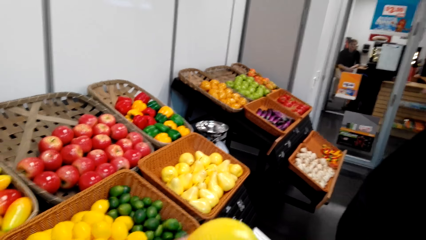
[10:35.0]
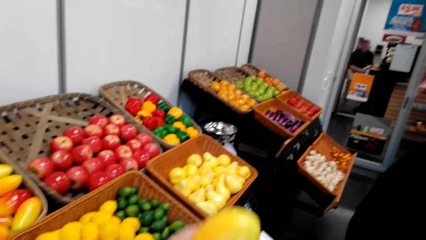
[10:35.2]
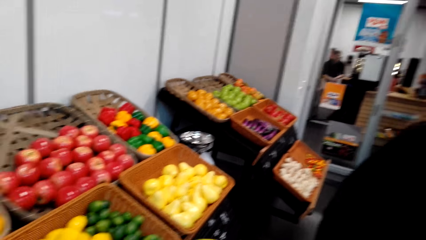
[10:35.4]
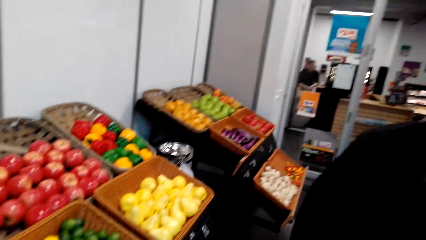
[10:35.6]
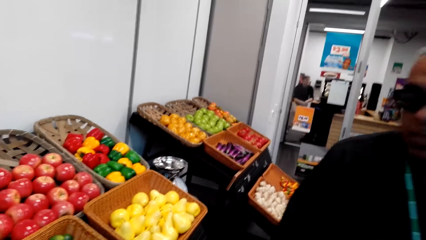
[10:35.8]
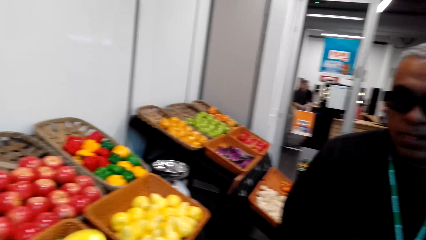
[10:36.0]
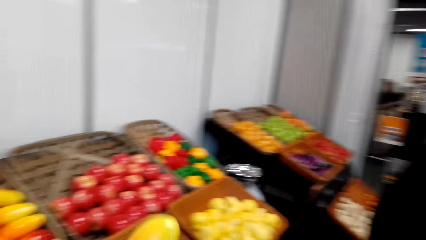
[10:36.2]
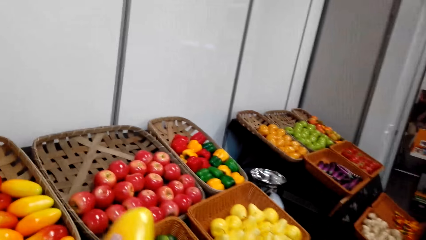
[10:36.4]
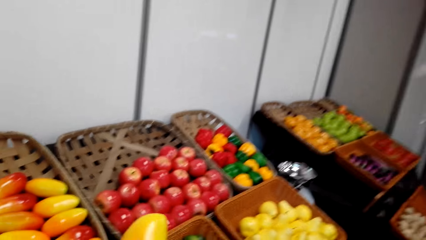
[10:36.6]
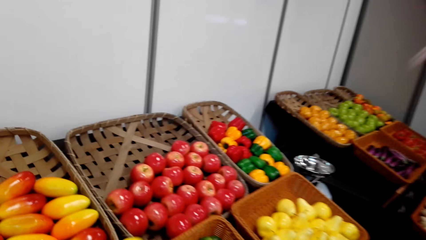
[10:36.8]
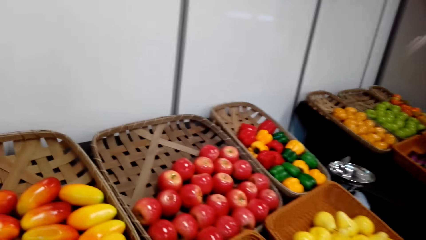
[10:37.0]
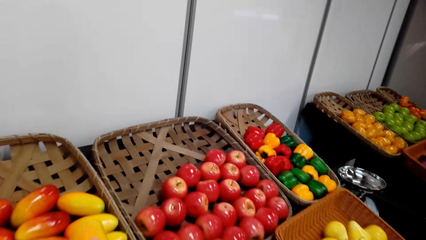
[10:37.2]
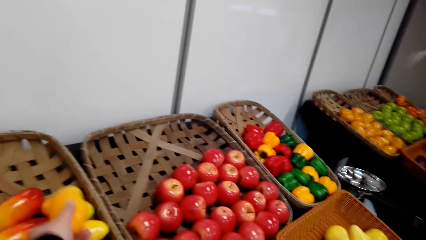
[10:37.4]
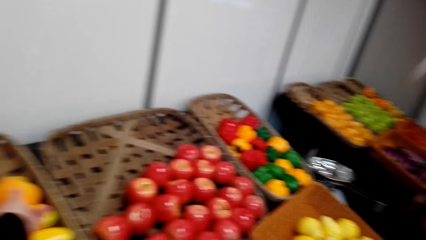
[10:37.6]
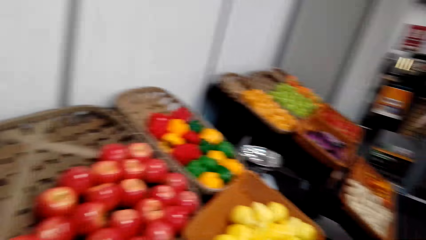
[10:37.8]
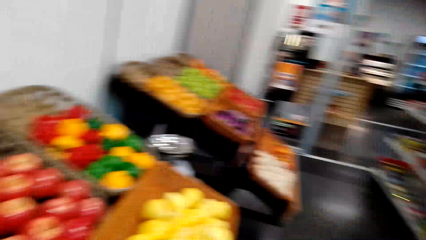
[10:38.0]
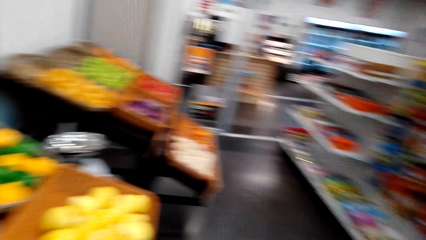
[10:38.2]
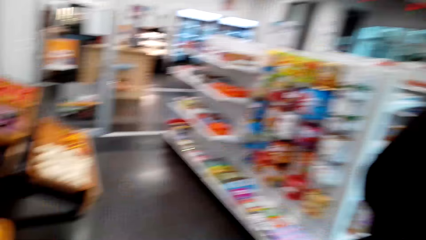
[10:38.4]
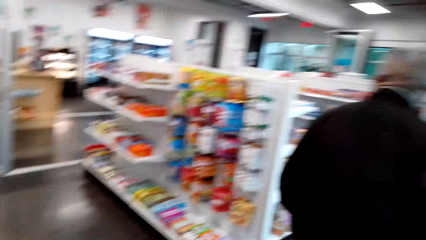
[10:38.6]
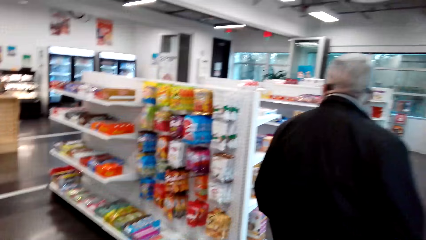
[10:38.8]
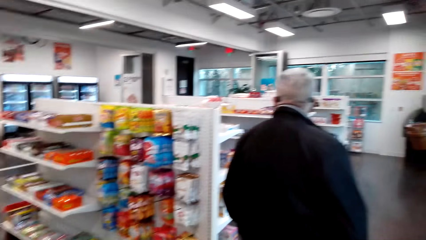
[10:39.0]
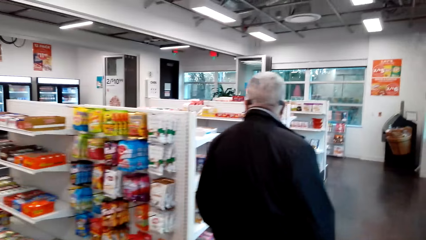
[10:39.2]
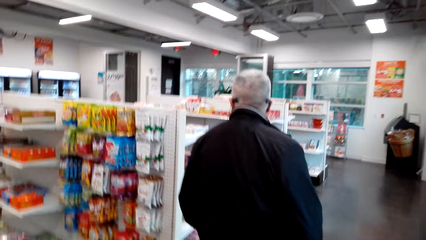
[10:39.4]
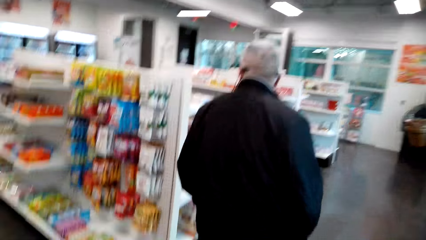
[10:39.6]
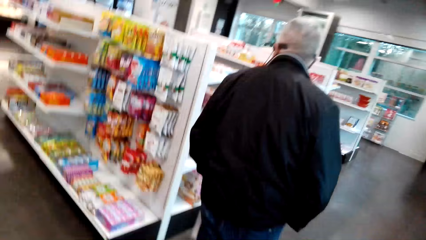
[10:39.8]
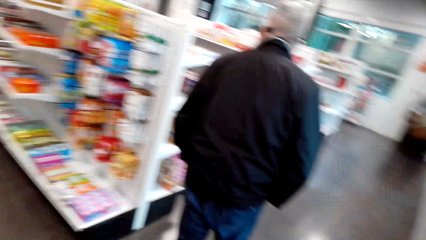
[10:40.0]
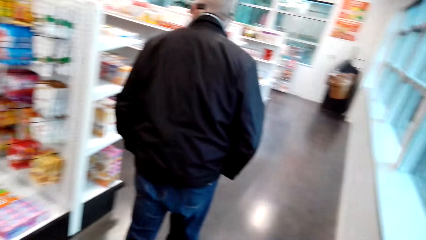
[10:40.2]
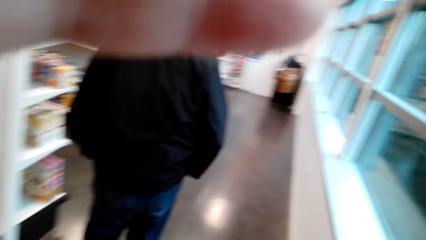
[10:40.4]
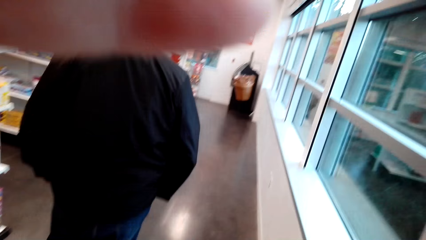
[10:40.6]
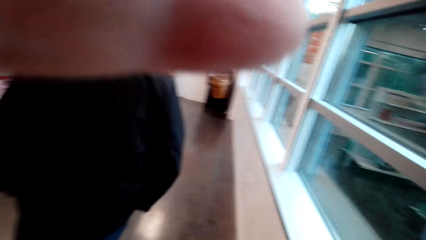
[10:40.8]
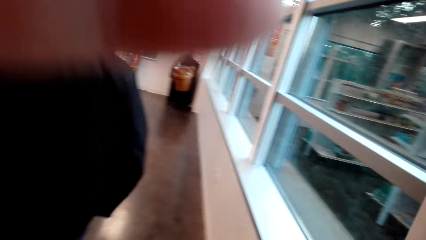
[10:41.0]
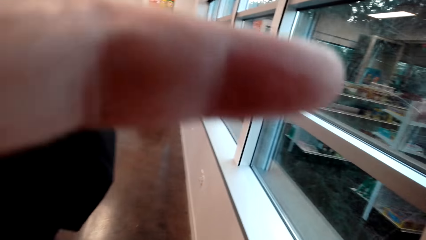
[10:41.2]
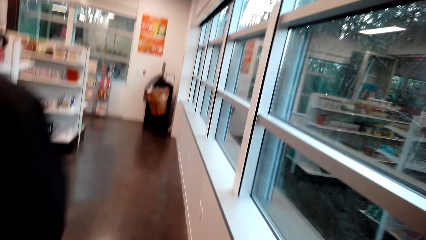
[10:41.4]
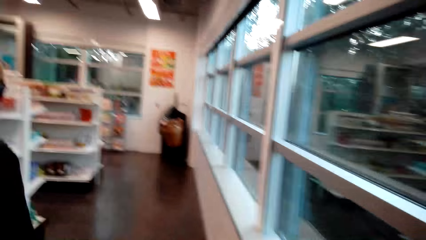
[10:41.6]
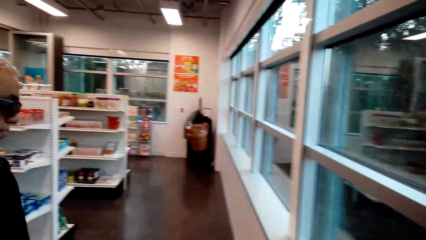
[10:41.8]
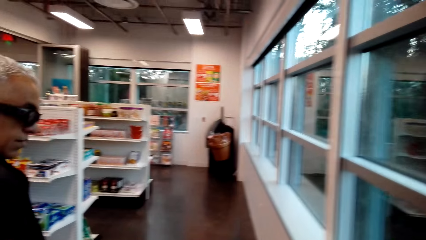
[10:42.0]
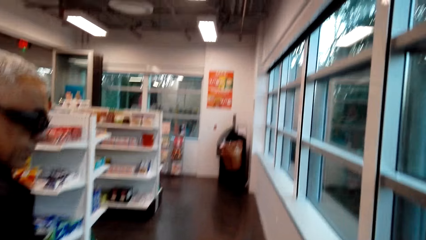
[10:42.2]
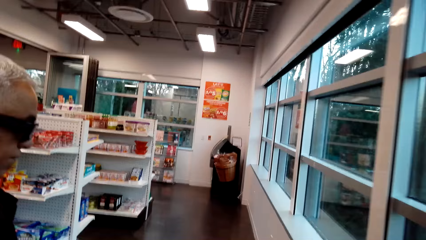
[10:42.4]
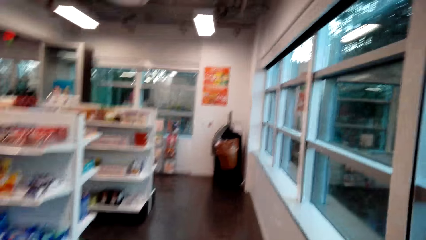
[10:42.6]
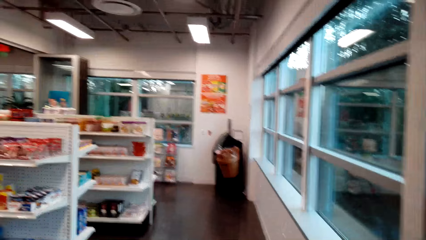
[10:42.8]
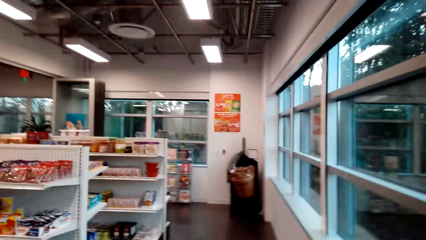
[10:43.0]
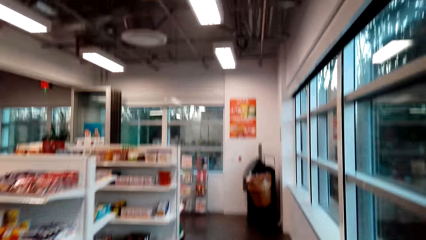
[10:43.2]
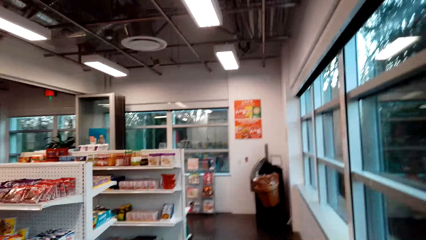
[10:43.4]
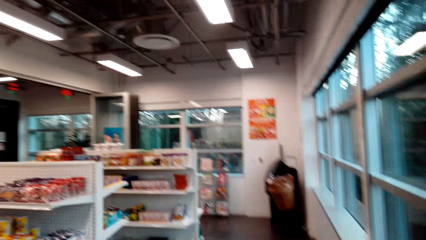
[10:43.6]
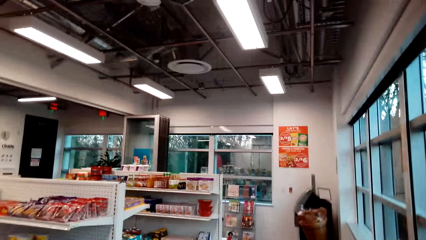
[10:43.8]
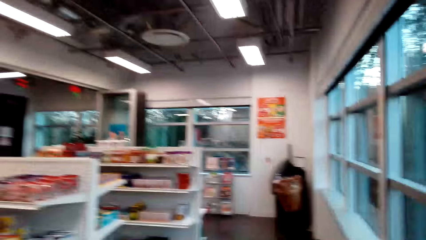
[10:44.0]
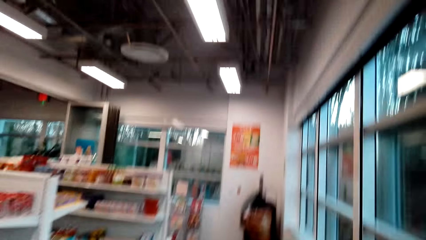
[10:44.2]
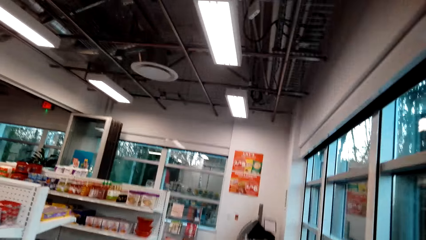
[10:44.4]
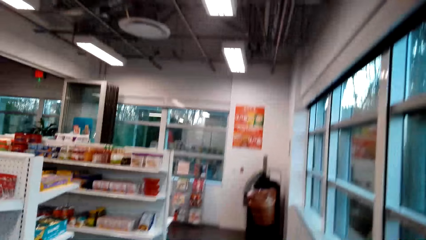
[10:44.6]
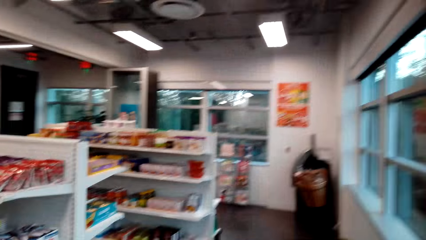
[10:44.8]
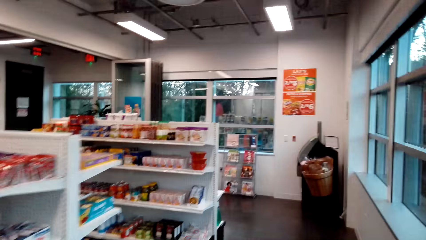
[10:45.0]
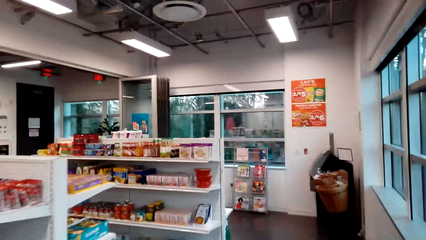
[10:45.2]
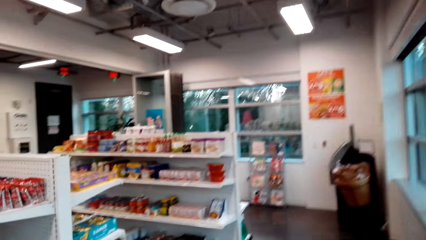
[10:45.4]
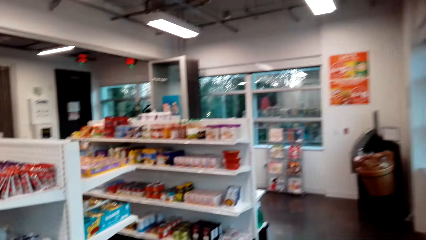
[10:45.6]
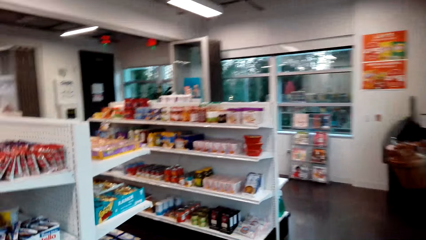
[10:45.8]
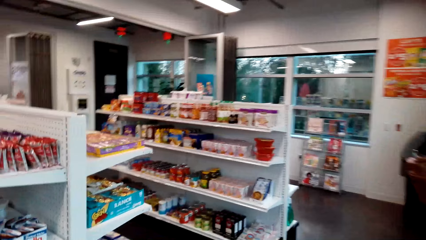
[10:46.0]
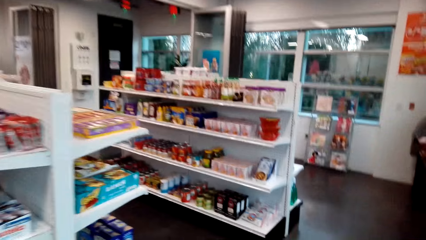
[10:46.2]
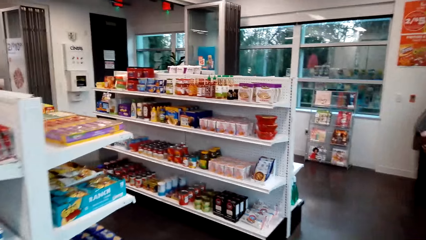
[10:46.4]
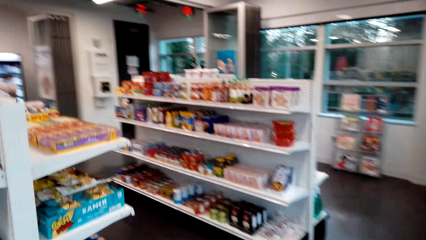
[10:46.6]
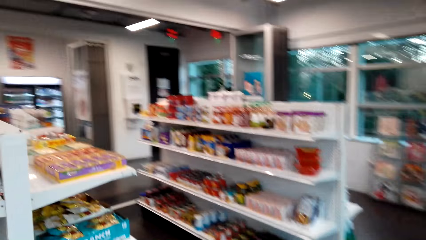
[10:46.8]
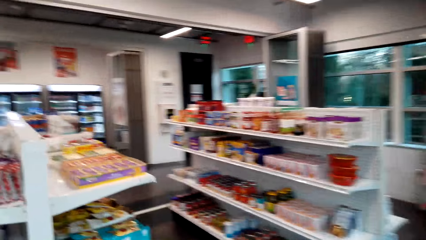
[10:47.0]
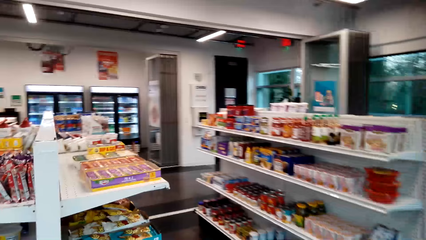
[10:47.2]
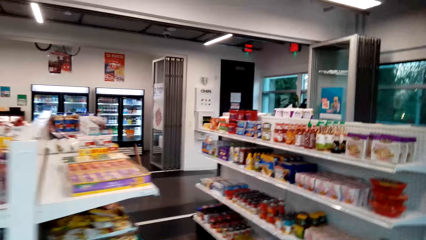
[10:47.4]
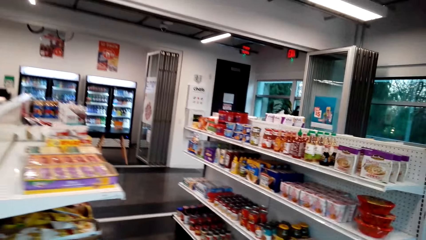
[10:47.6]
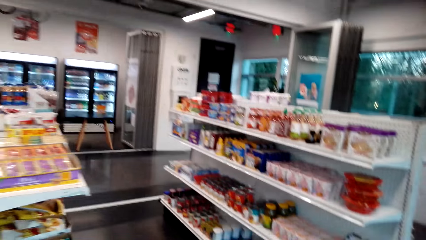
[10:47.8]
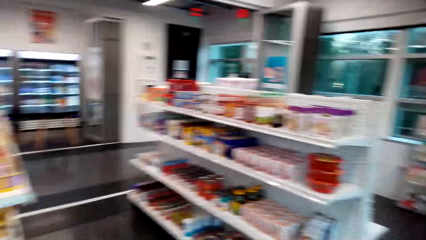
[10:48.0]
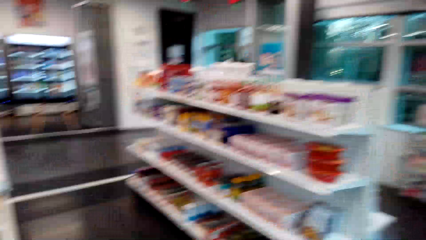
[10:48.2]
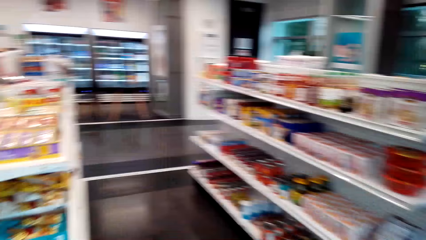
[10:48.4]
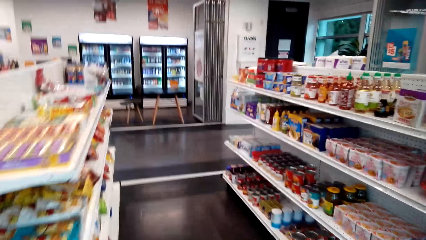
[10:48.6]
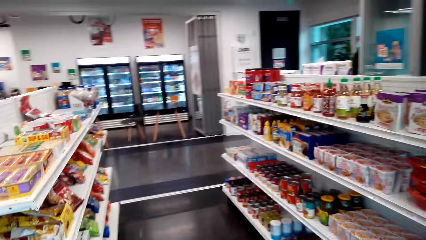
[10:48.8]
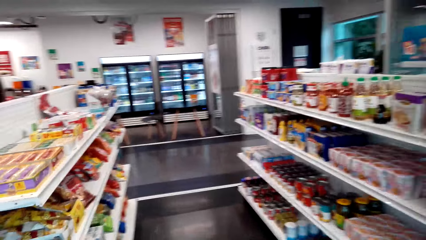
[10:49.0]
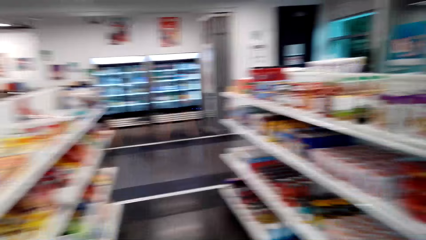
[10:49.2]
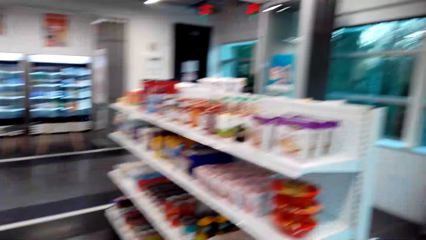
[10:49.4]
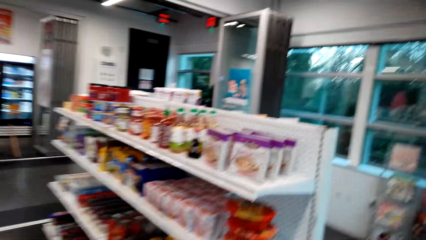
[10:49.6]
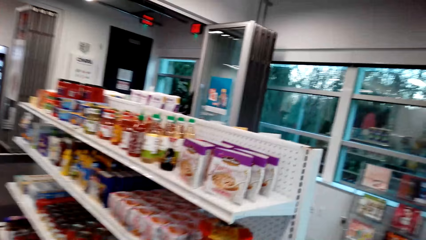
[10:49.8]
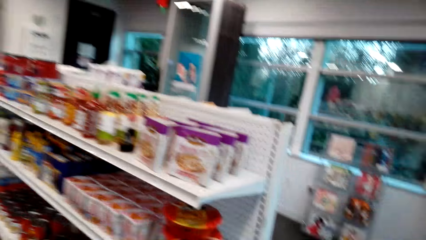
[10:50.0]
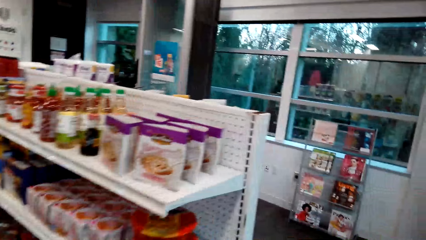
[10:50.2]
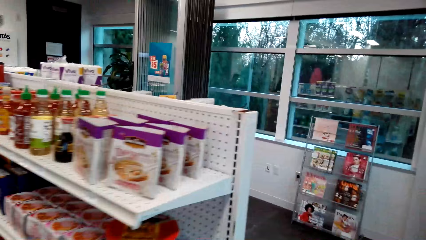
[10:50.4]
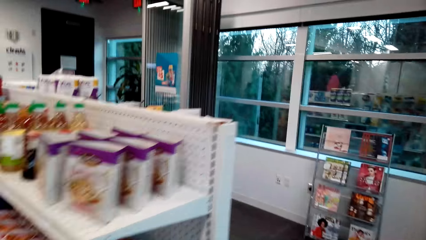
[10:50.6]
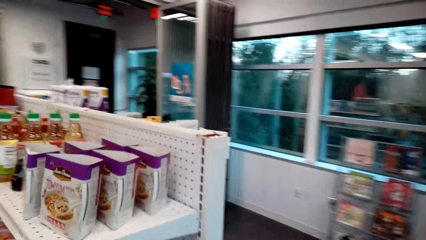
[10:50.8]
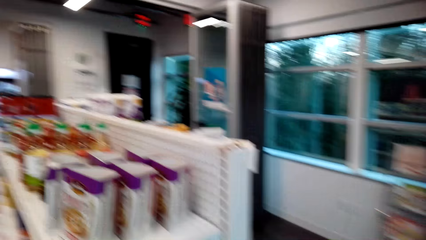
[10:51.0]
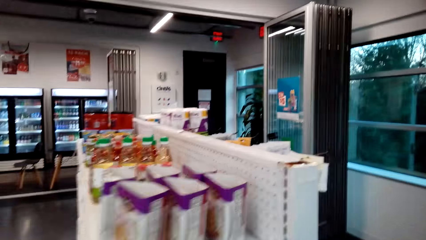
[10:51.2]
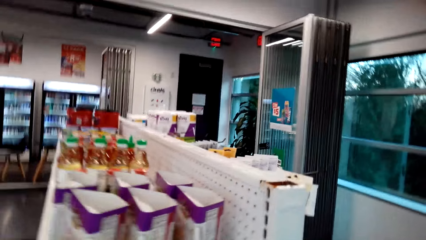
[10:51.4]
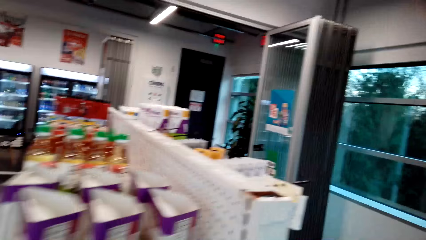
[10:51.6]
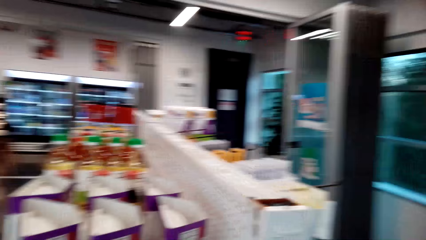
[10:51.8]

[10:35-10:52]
The camera wearer puts the mango in the tray. A man walks around in the store. The camera wearer walks around the store and talks to the man. They raise a hand in the store. They talk to the man and adjust the camera. The man walks around in the store. The camera wearer talks to the man and walks around the store.
